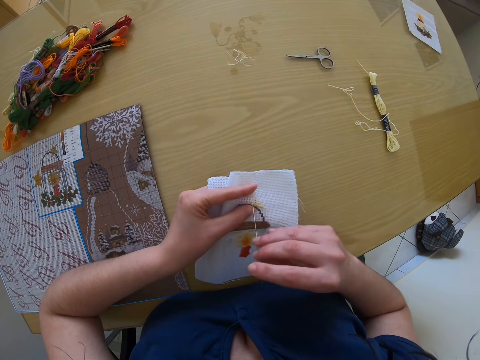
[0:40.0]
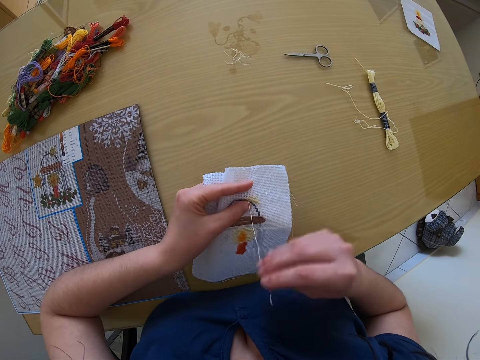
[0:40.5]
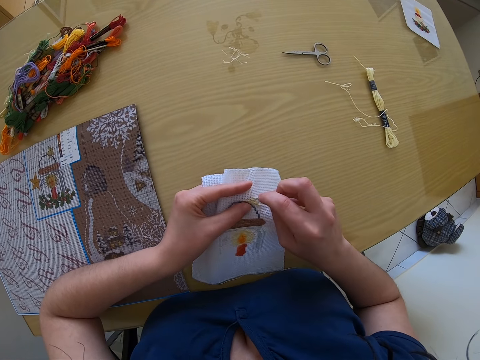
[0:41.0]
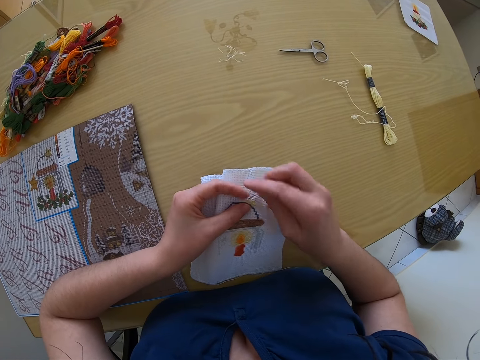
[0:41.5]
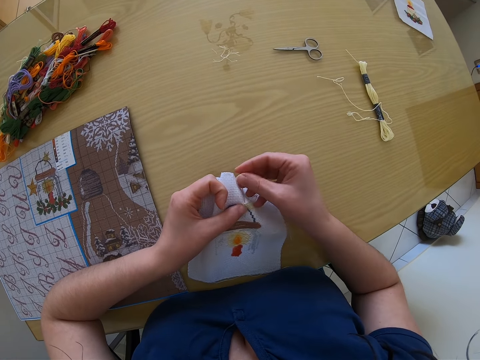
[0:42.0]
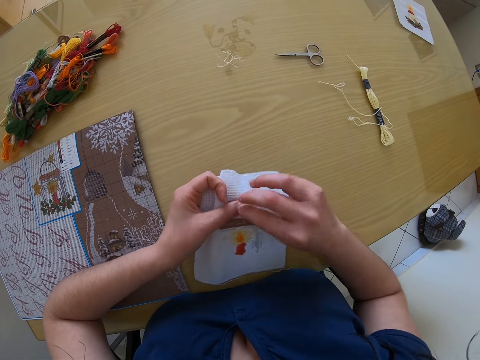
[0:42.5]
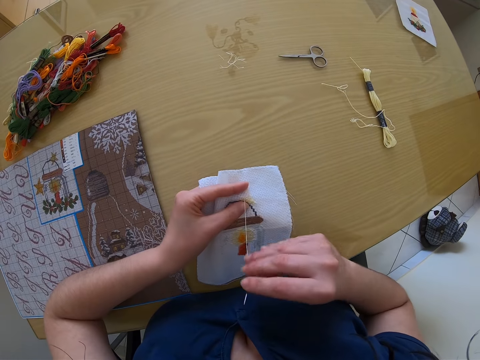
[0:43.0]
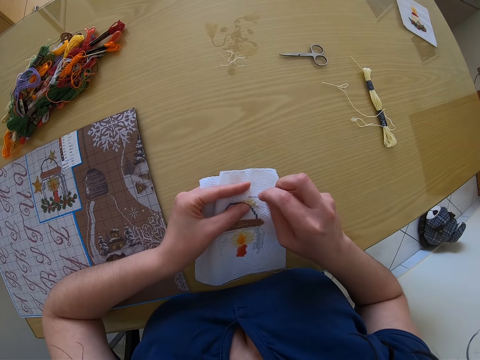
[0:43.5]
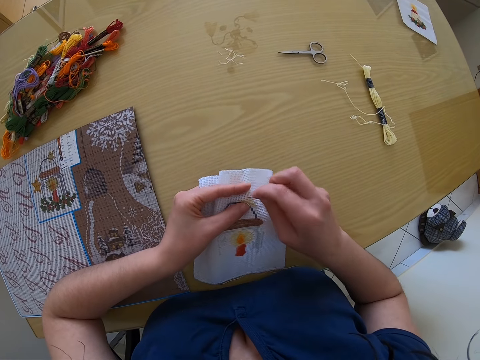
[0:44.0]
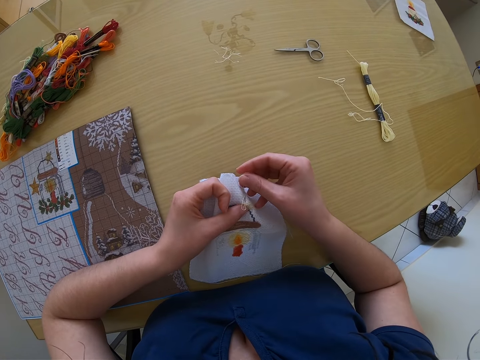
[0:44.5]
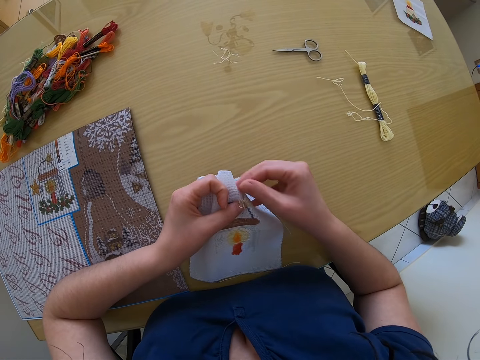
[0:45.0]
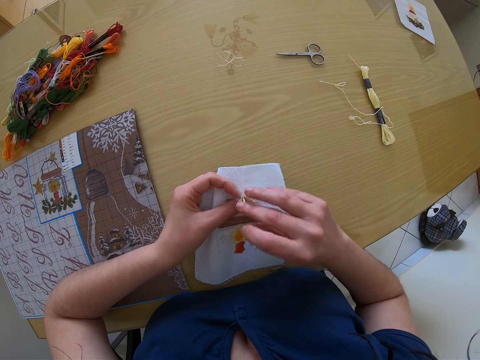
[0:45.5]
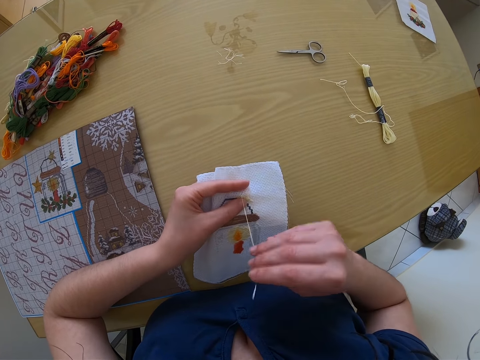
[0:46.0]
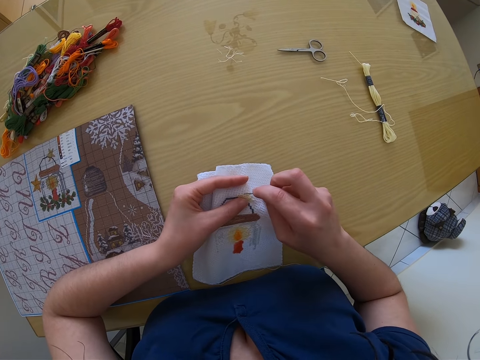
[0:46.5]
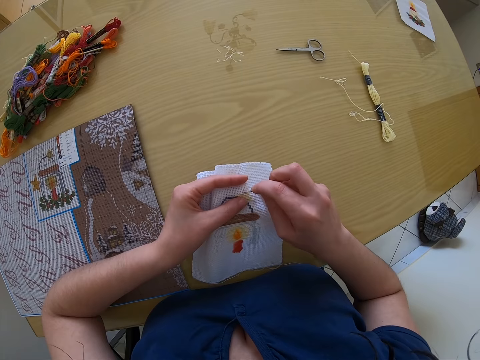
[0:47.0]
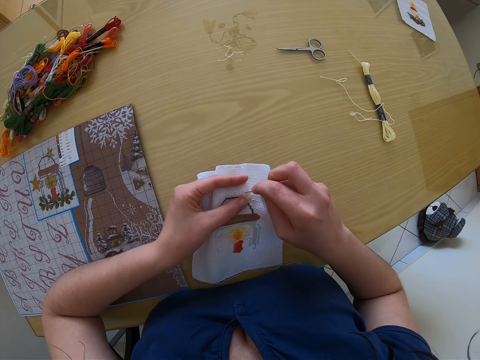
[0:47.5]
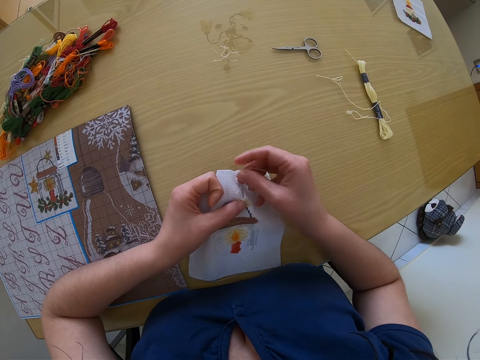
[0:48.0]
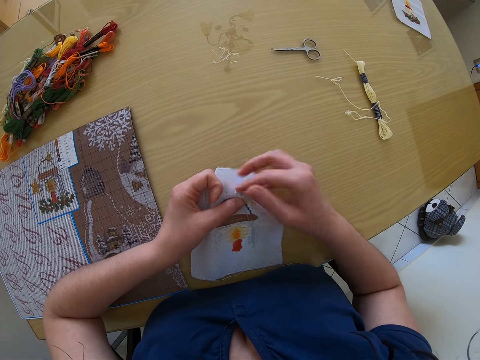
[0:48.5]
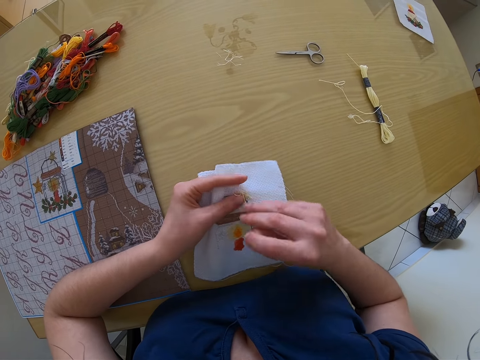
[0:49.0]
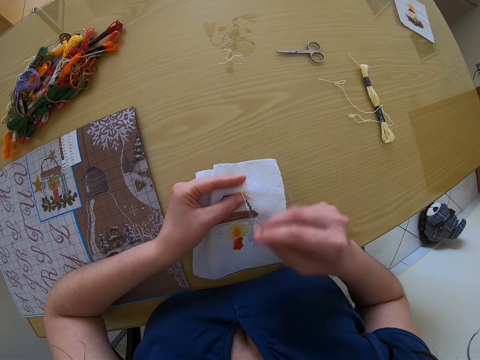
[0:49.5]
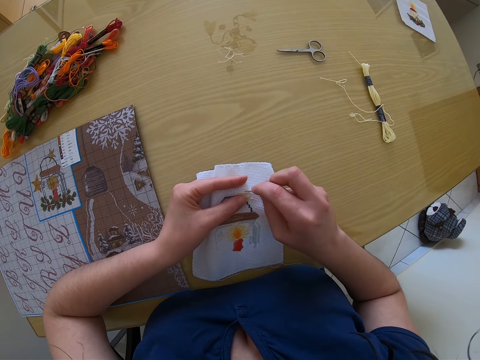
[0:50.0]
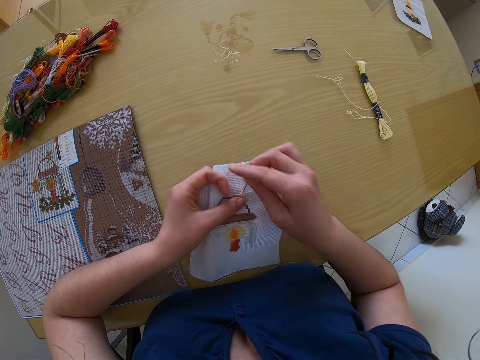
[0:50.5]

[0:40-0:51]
The camera wearer pulls out a thread with a needle. They knit a fabric with the needle, pull out a thread with the needle, knit the fabric with the needle, pull out a thread with the needle, knit the fabric with the needle and pull out a thread with the needle.

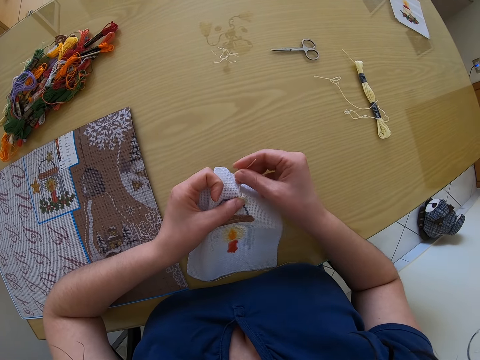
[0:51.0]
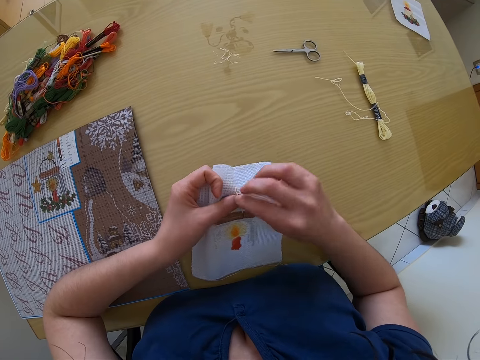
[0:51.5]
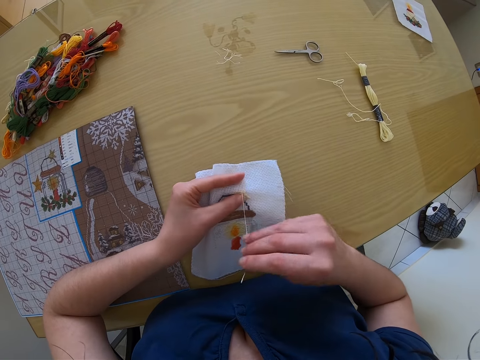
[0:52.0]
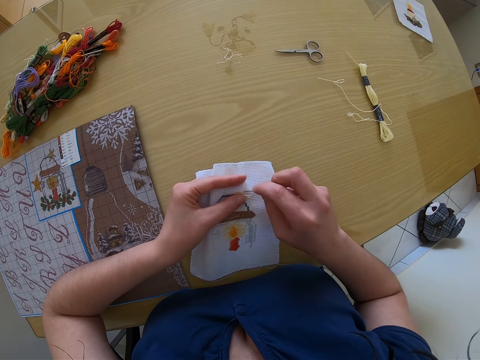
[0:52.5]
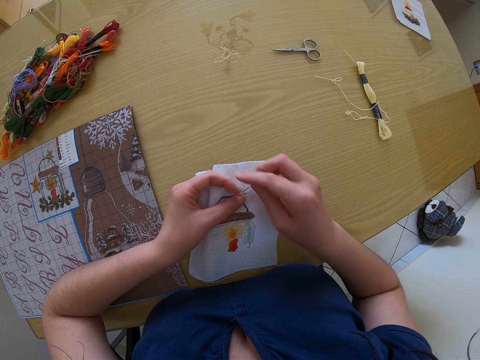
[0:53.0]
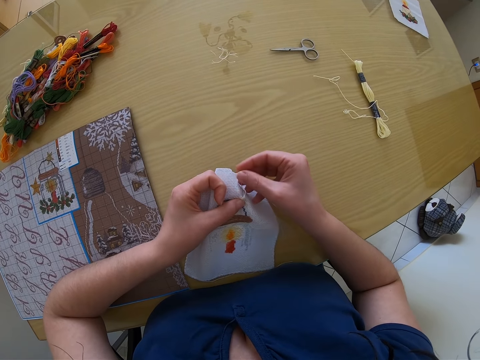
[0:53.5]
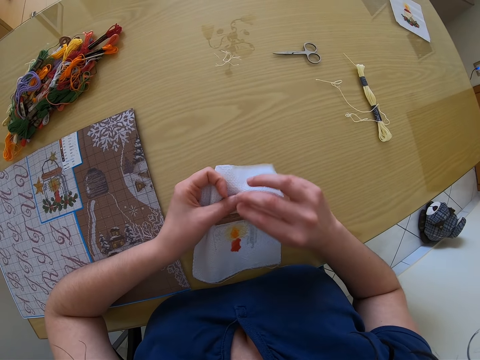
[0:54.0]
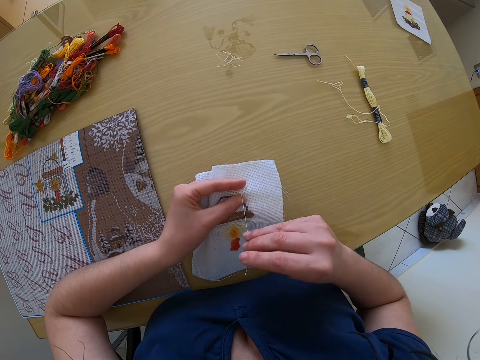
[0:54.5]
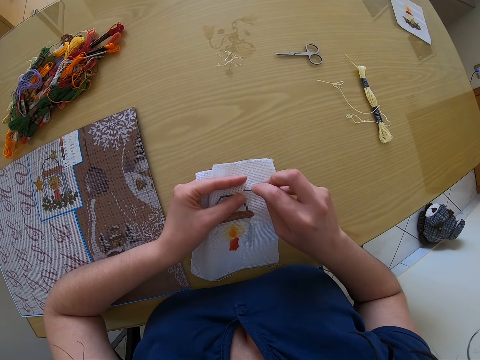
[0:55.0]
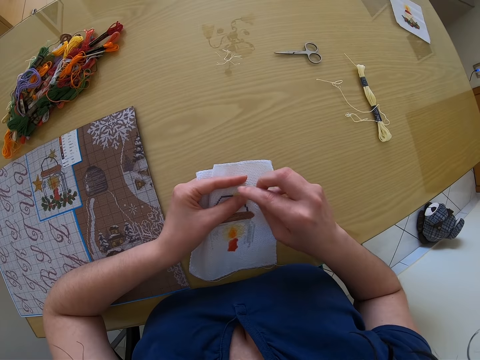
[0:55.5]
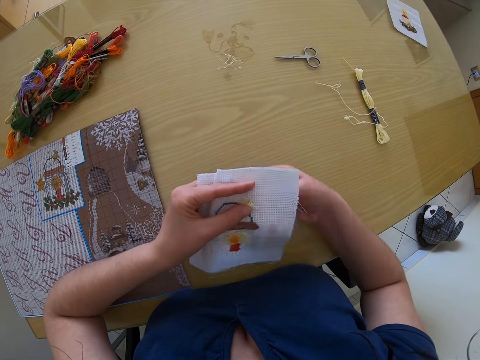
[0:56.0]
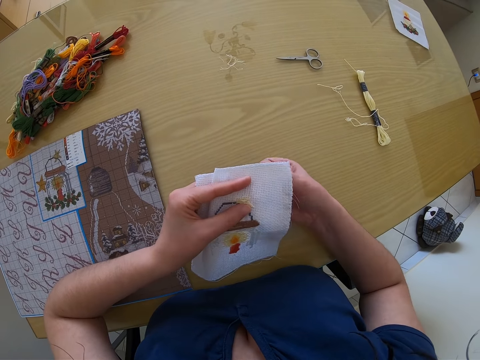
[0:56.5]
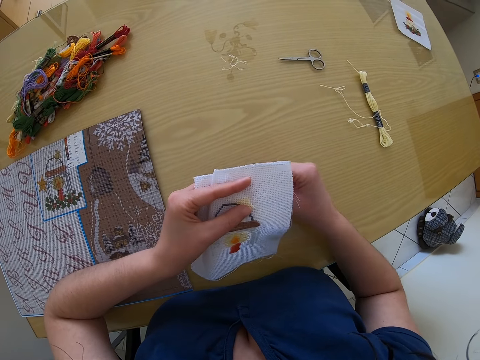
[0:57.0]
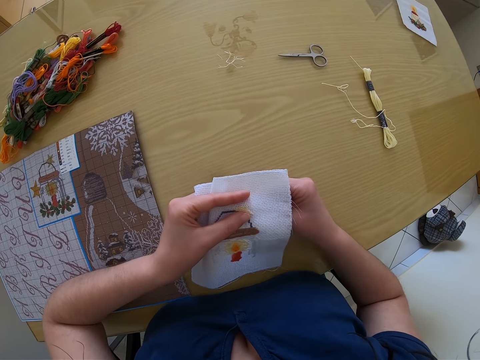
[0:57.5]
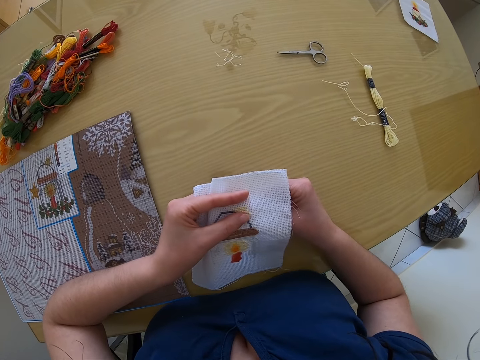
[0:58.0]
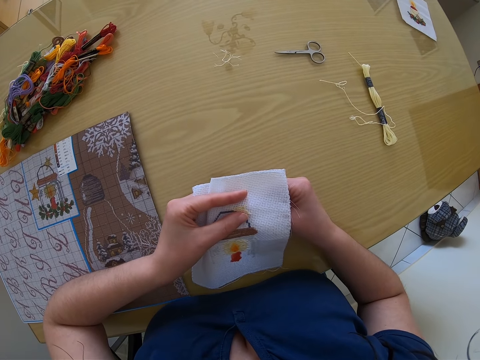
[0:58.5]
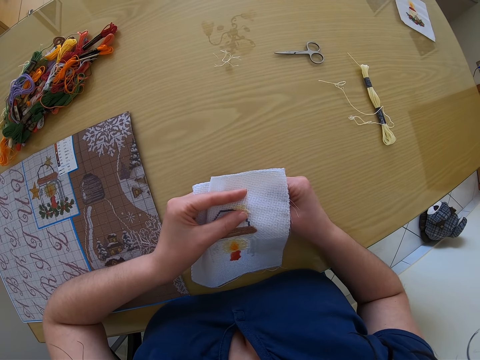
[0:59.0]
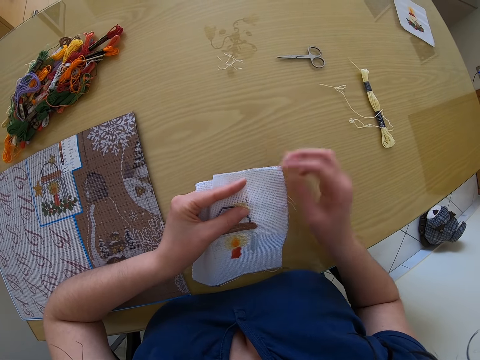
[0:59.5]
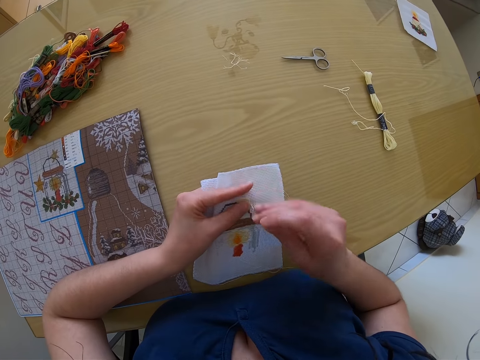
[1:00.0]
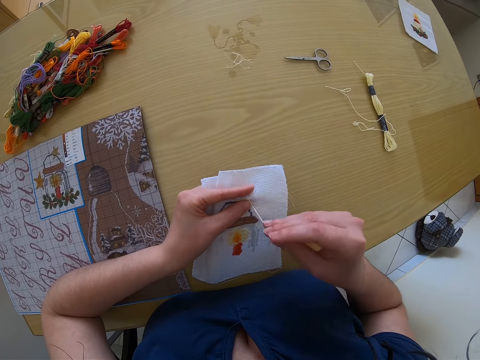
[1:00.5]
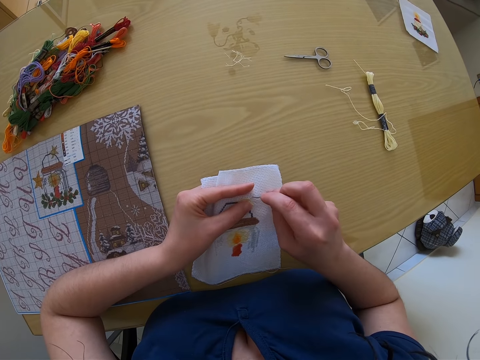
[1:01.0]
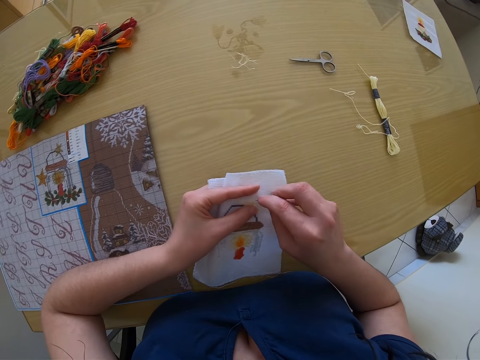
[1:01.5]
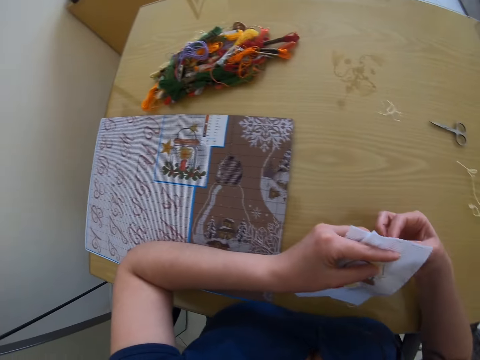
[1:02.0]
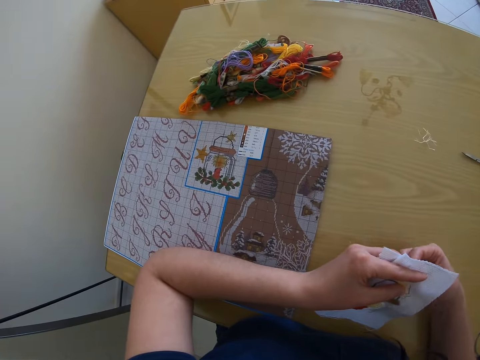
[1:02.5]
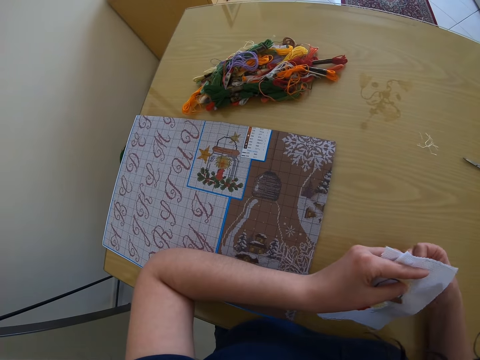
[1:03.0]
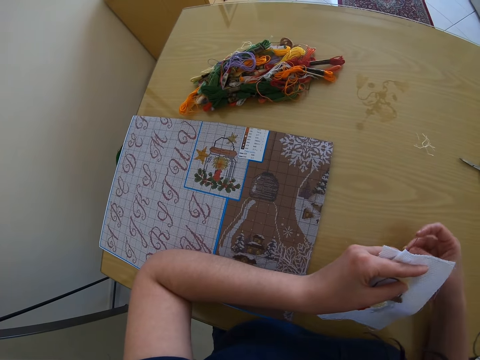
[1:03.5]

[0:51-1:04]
The camera wearer knits a fabric with a needle. They pull out a thread with the needle, knit the fabric with the needle, pull out a thread with the needle, knit the fabric with the needle, pull out a thread with the needle, knit the fabric with the needle, pull out a thread with the needle and knit the fabric with the needle. They look around a room.
